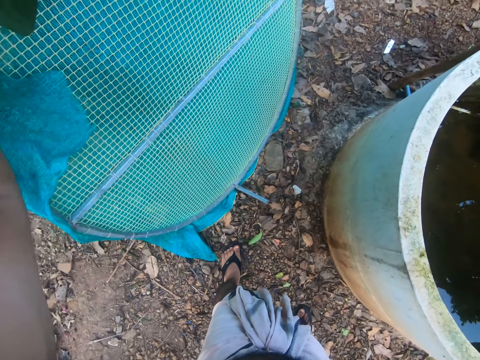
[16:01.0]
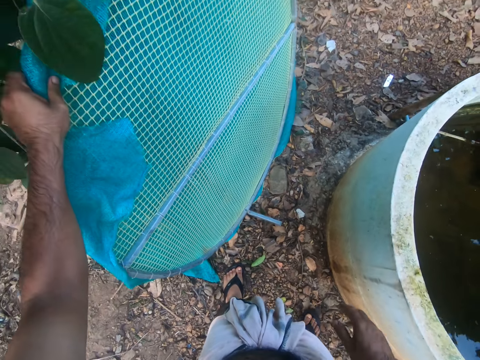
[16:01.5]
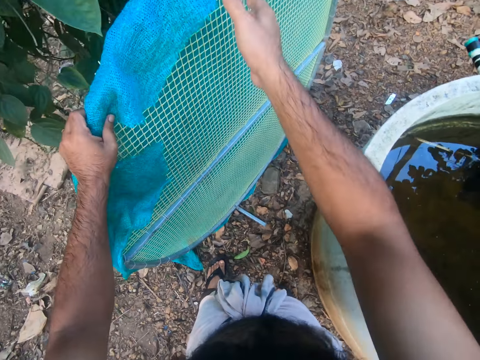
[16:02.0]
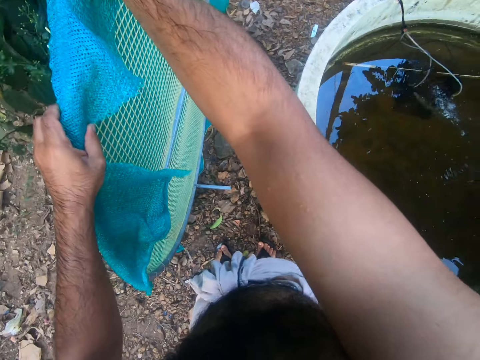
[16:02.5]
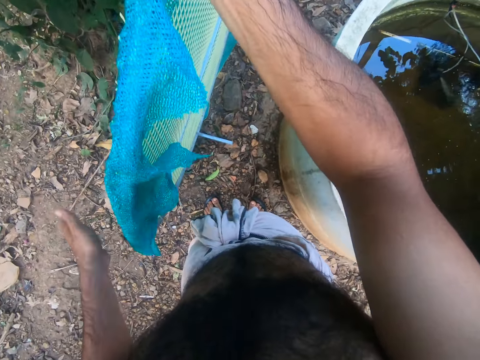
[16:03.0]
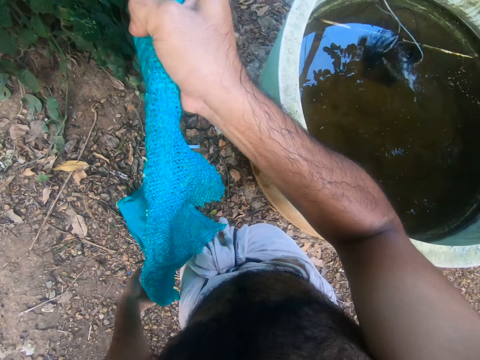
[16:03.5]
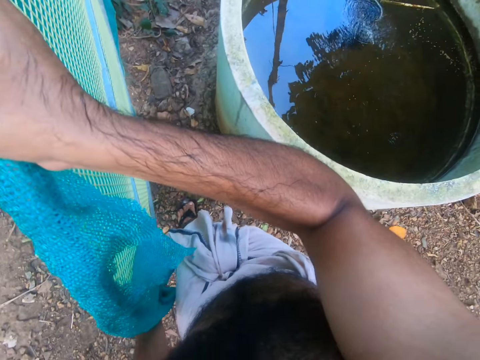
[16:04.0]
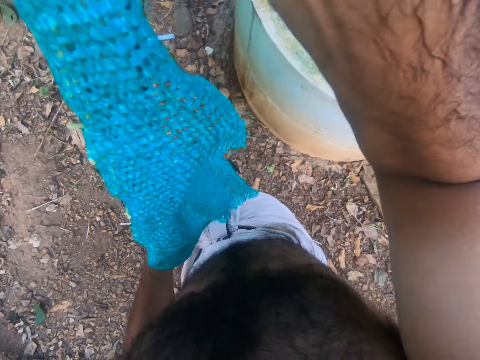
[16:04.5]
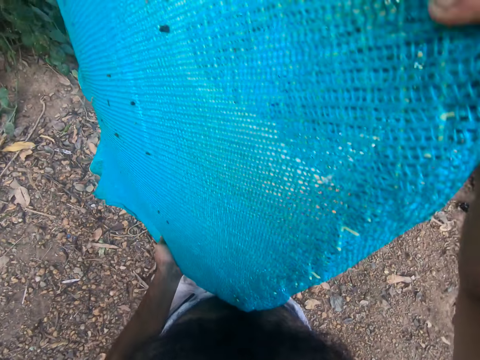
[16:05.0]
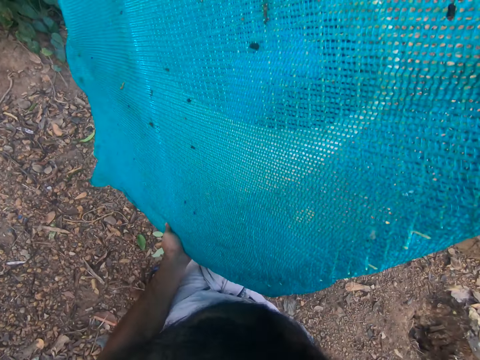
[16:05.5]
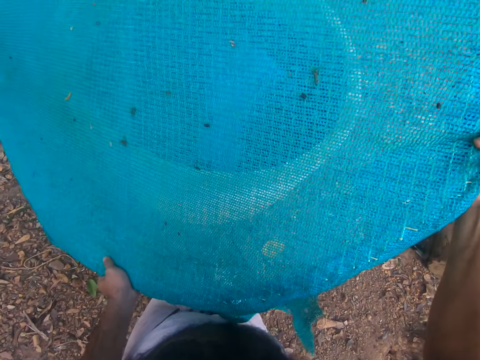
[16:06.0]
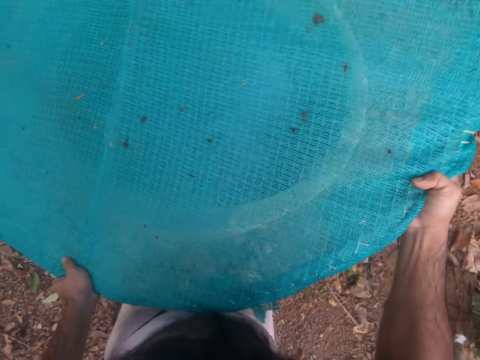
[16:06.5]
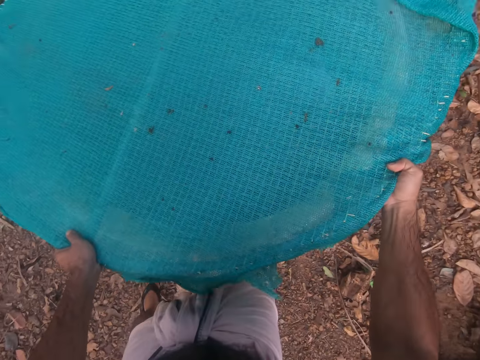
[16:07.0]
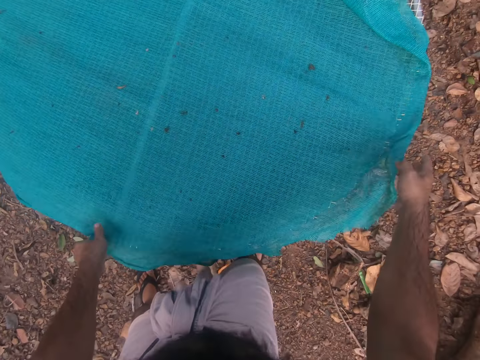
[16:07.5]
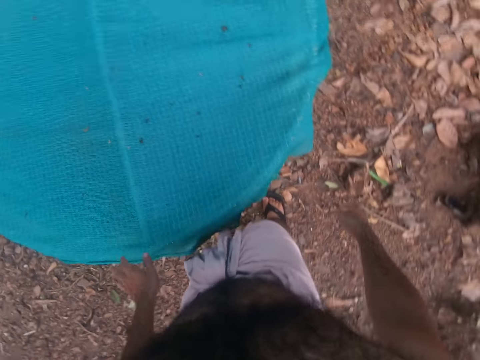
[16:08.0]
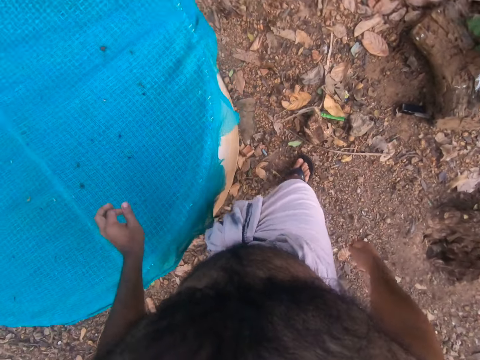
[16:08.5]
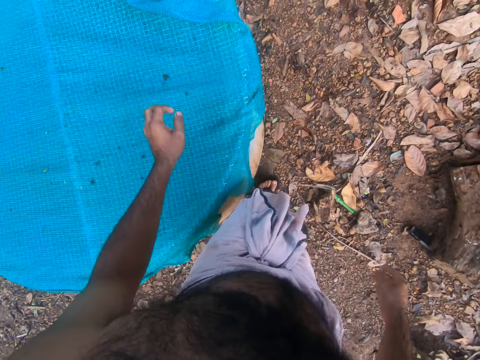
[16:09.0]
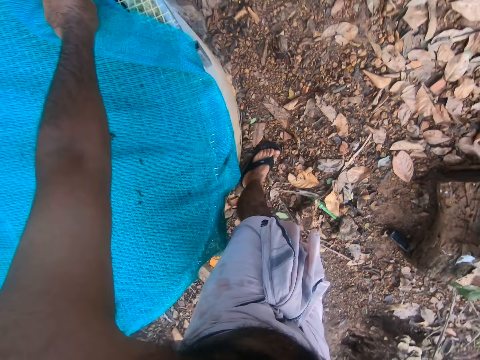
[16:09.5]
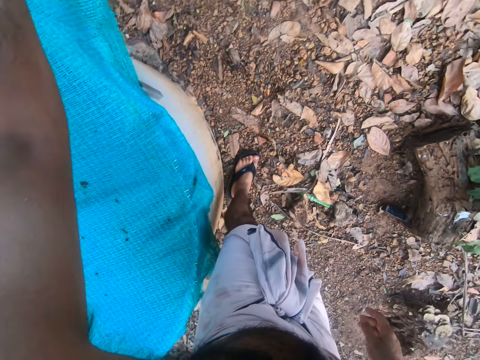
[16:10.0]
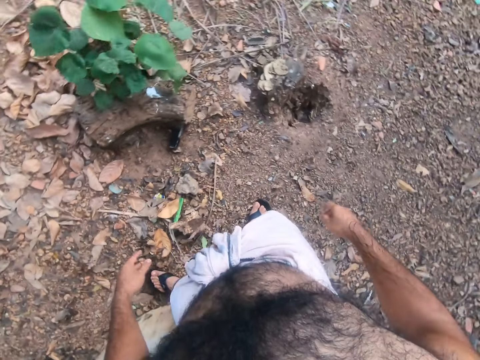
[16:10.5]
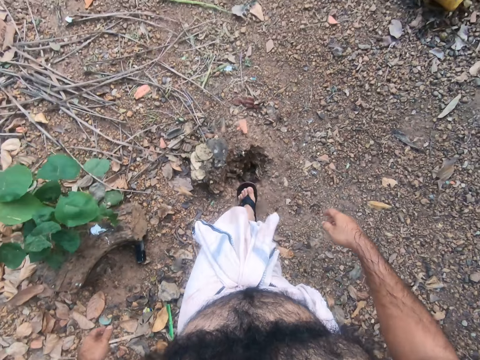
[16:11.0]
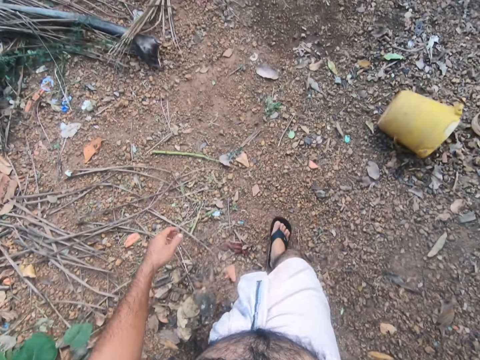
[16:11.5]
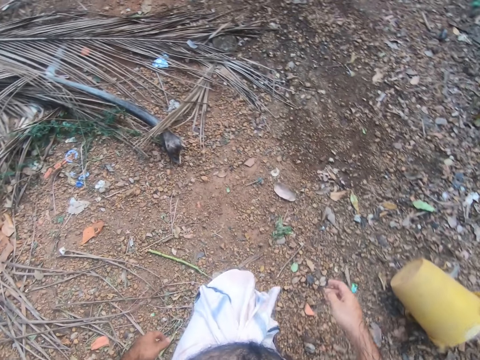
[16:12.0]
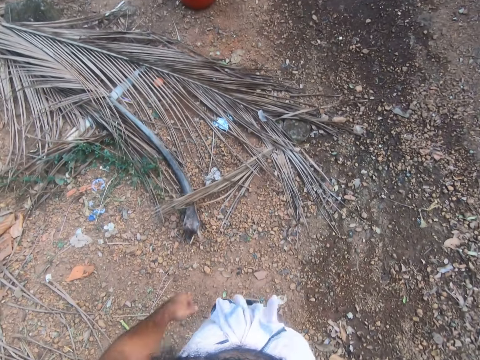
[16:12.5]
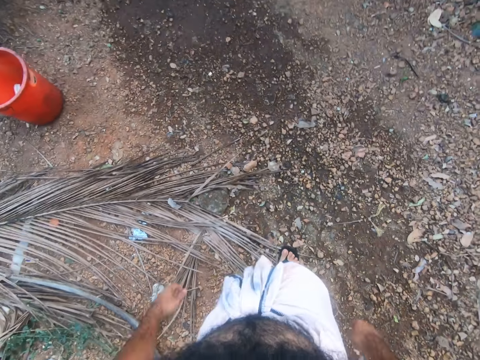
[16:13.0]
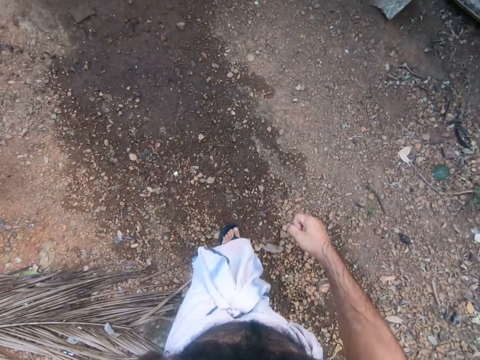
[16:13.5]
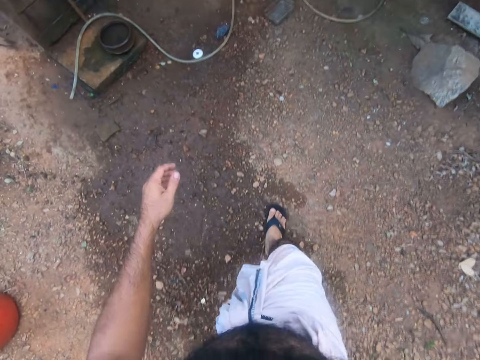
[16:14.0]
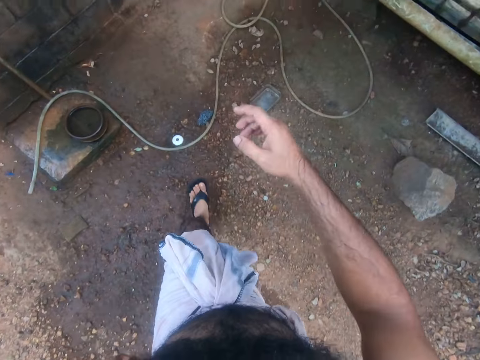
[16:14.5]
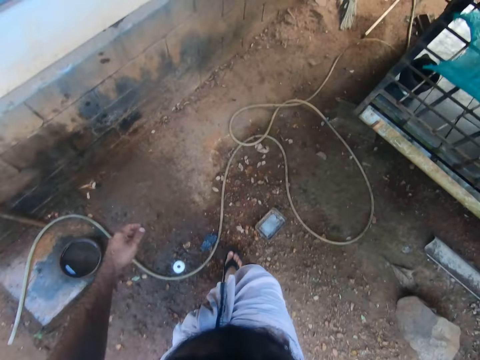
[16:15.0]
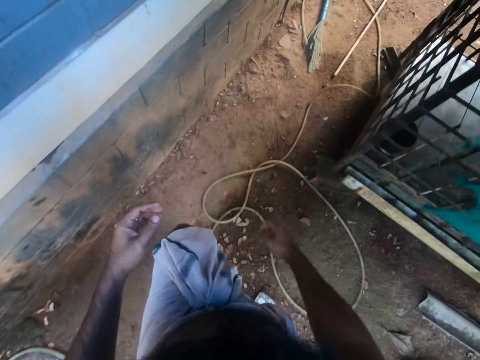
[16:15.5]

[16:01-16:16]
The camera wearer moves the water tank lid on the ground. They pick a net. They pick up the water tank lid from the ground. They cover the water tank with the lid. They step forward. They move the piece of net on the tank lid. They look around the compound. They walk around the compound.

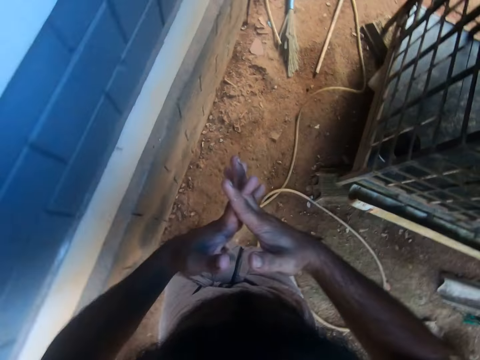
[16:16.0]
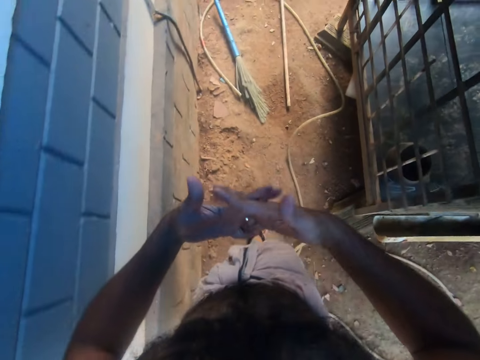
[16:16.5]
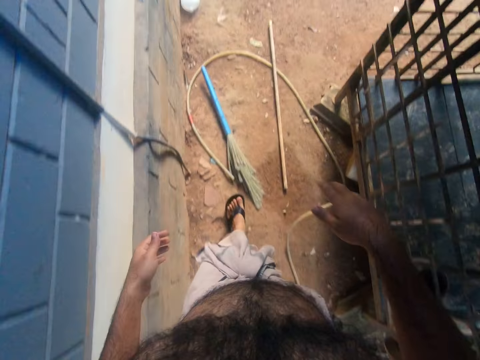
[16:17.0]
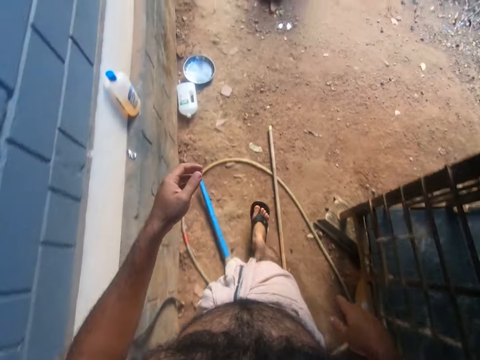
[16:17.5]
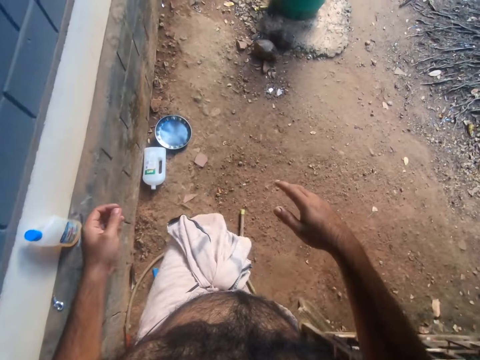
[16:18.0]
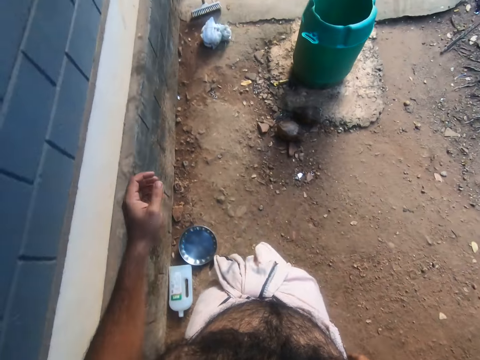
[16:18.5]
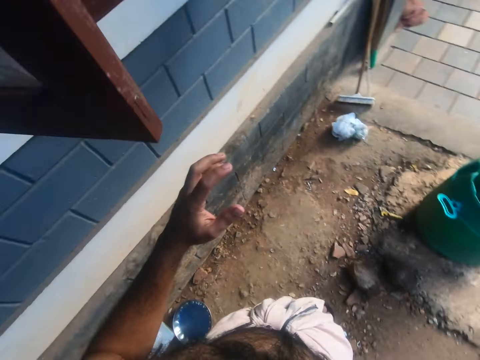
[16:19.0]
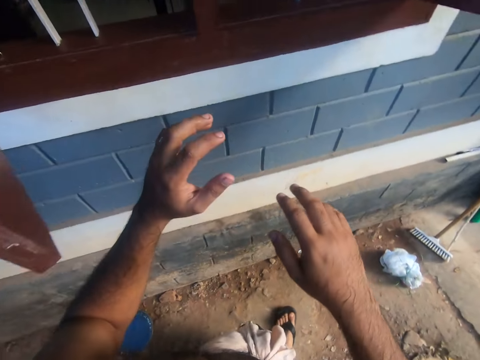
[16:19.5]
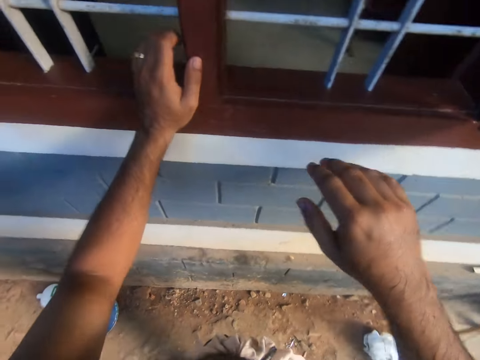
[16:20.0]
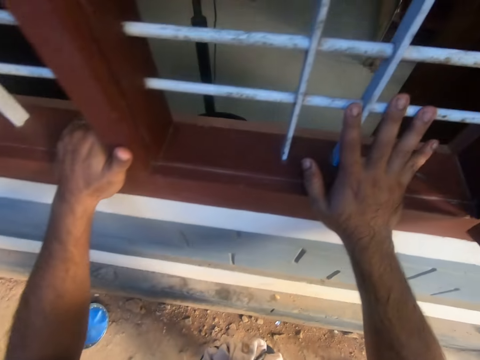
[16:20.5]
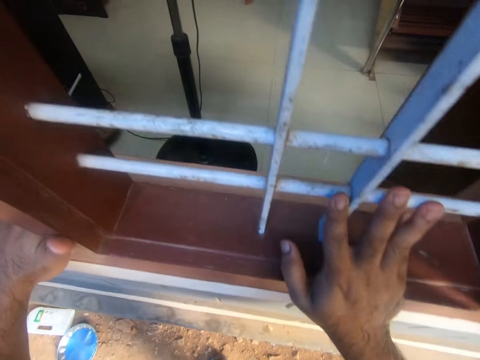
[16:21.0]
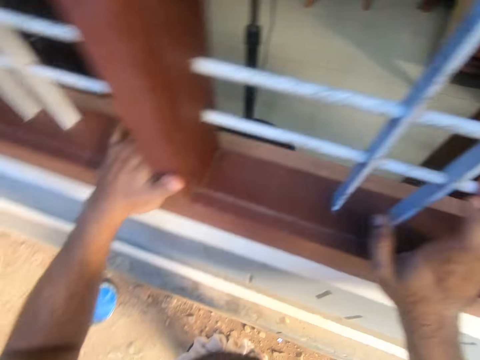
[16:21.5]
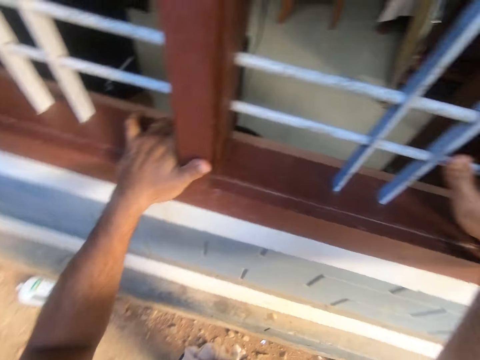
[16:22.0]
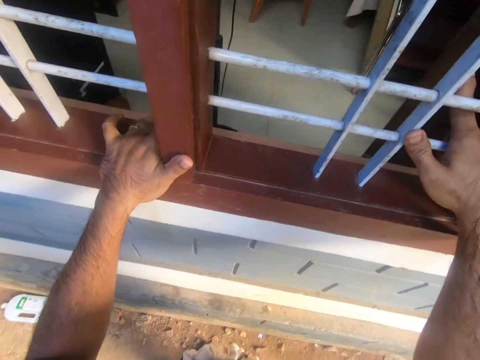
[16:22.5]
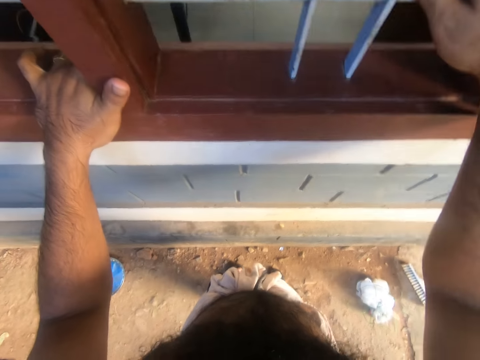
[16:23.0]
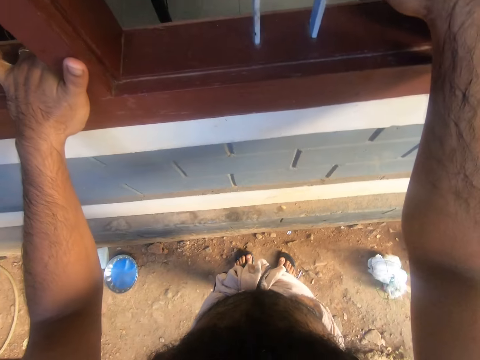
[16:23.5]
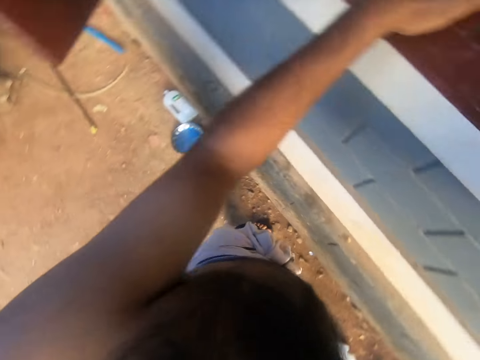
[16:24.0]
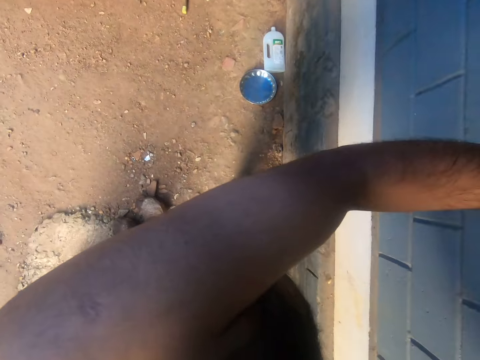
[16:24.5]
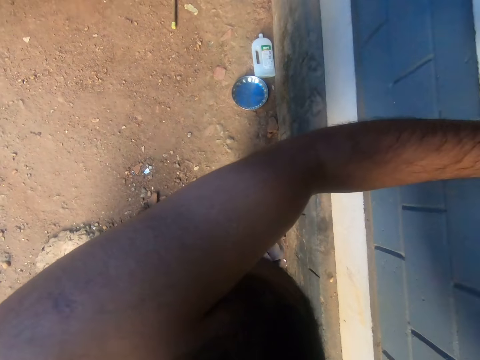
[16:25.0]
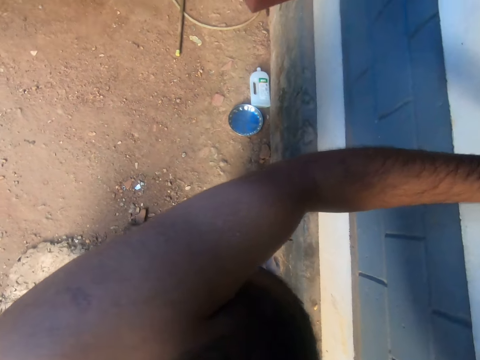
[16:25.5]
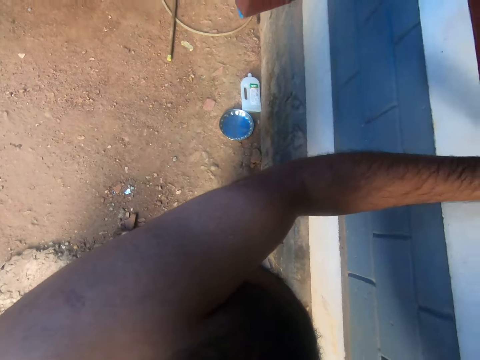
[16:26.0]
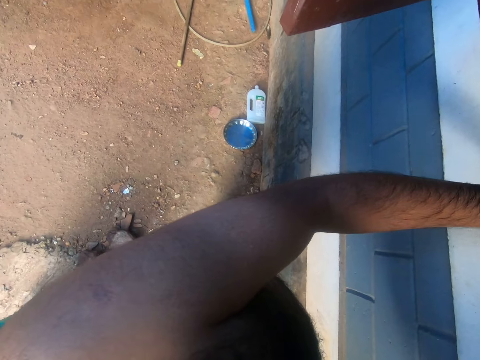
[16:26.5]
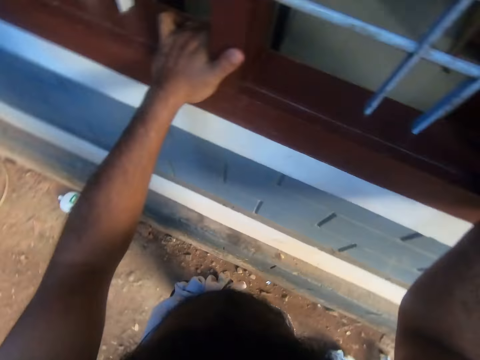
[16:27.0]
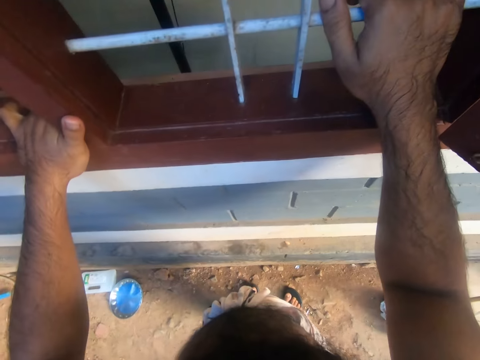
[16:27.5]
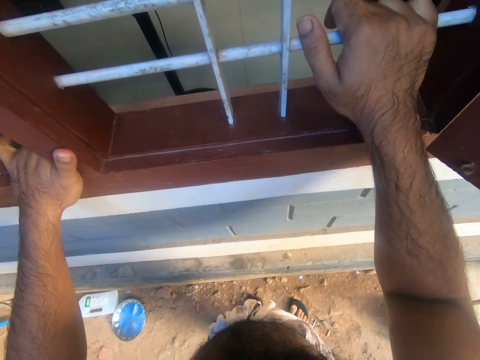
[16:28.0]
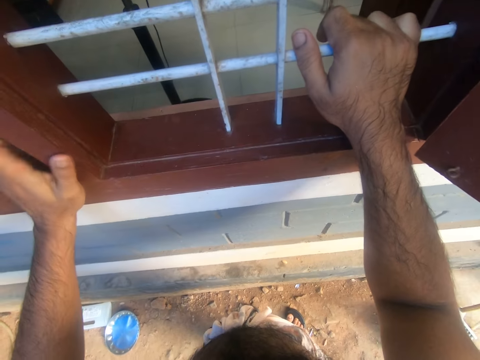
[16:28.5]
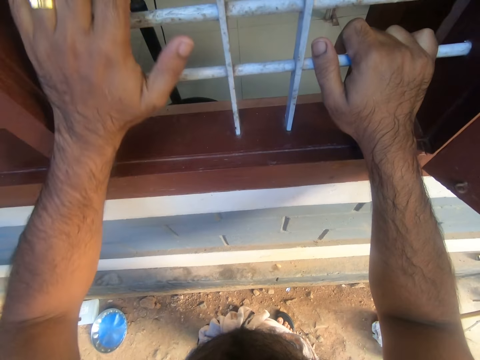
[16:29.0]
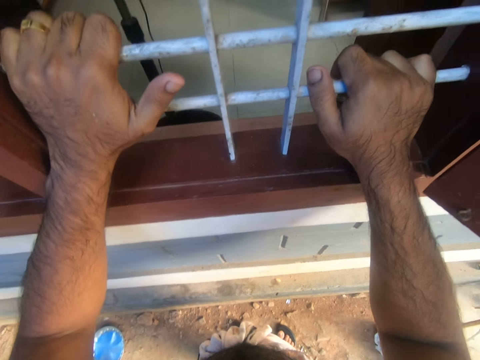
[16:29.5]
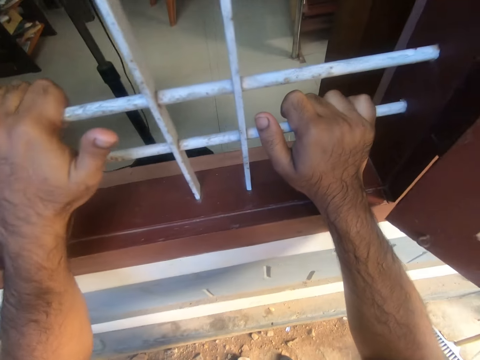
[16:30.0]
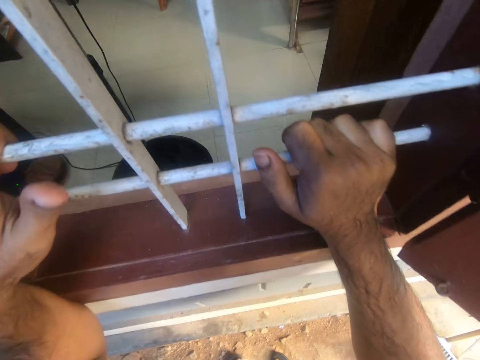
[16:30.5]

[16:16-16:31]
The camera wearer stares inside the house through the window. They look around the compound. They stare inside the house through the window.
